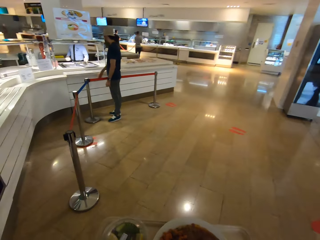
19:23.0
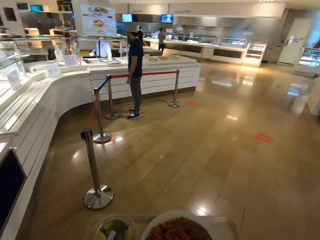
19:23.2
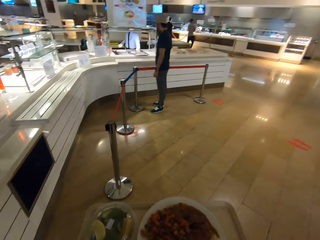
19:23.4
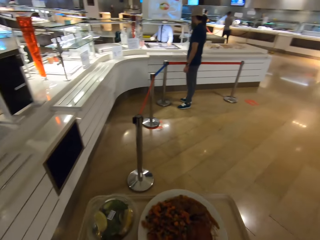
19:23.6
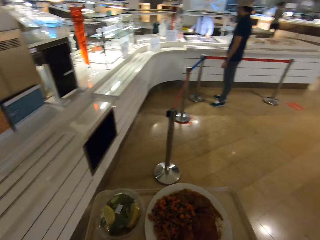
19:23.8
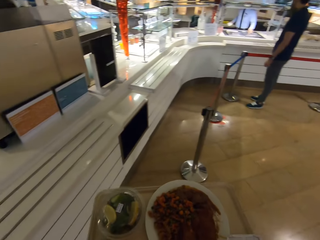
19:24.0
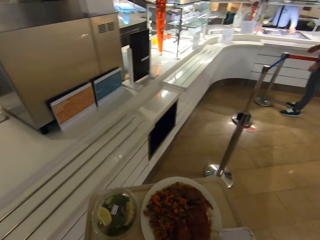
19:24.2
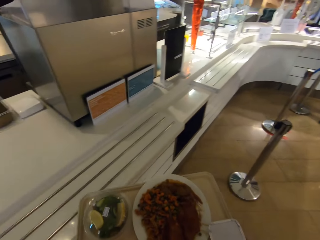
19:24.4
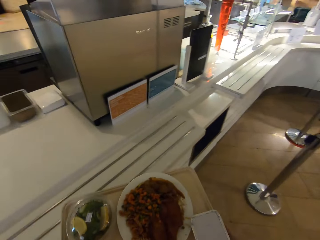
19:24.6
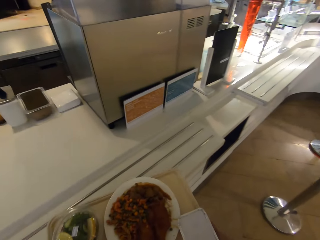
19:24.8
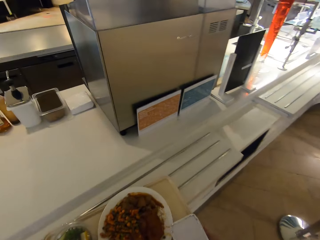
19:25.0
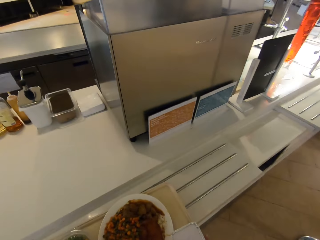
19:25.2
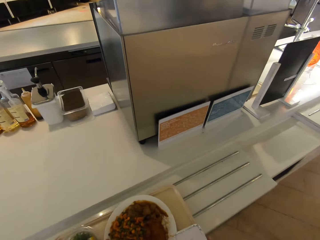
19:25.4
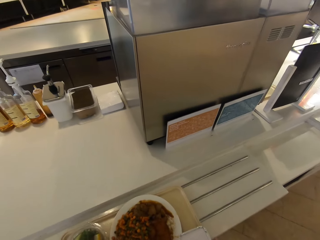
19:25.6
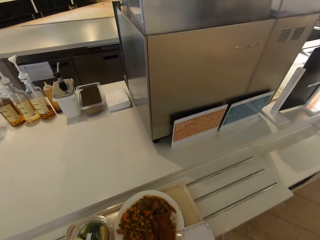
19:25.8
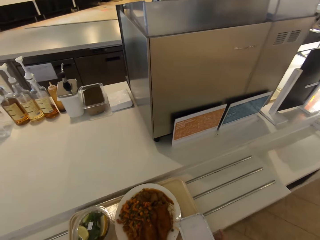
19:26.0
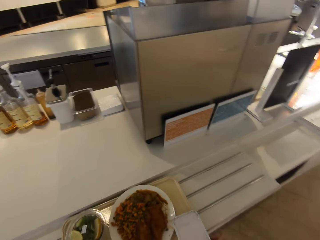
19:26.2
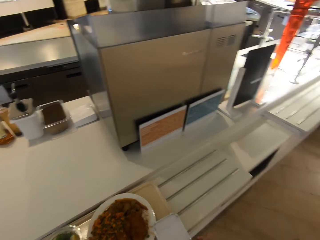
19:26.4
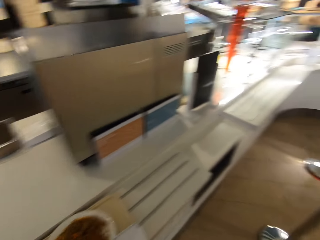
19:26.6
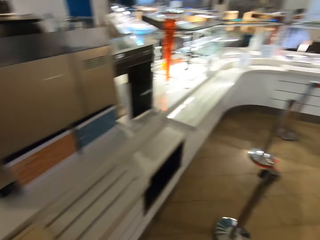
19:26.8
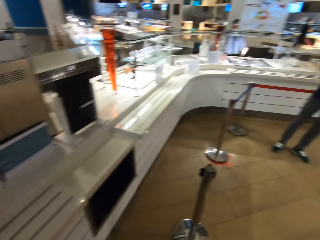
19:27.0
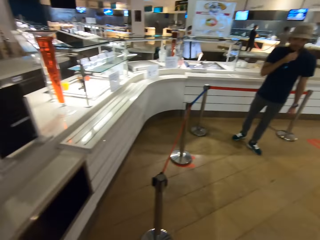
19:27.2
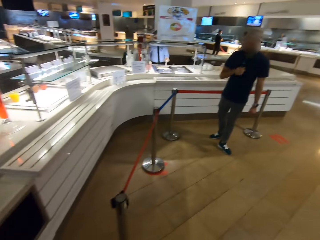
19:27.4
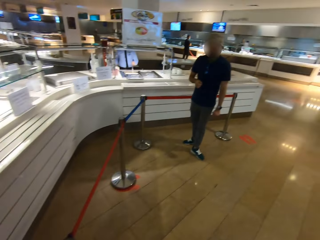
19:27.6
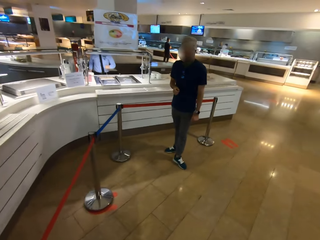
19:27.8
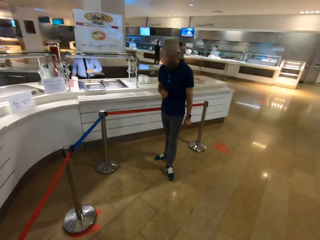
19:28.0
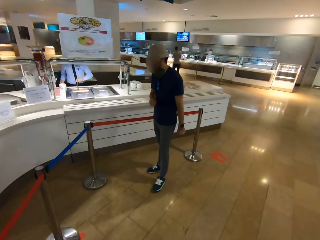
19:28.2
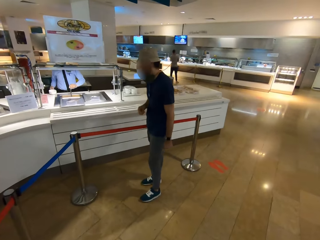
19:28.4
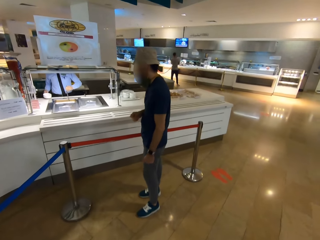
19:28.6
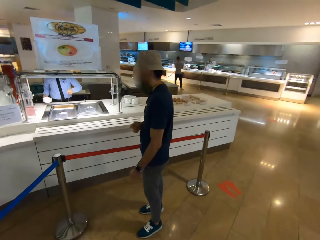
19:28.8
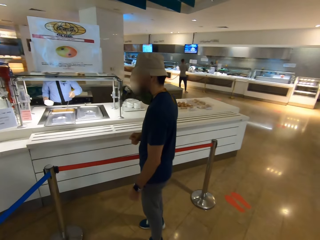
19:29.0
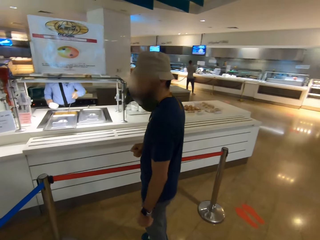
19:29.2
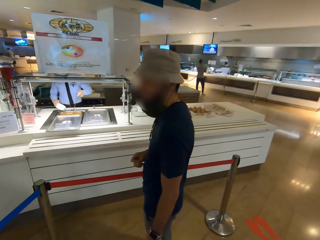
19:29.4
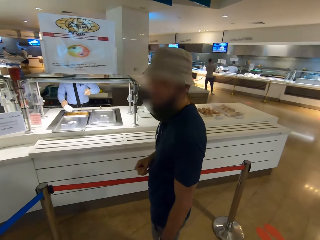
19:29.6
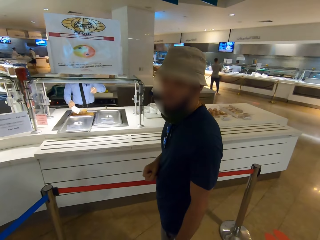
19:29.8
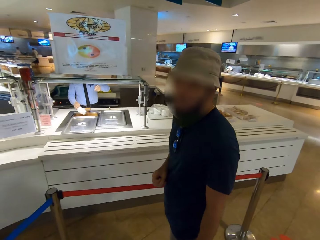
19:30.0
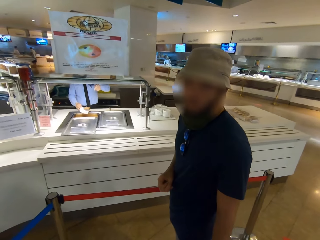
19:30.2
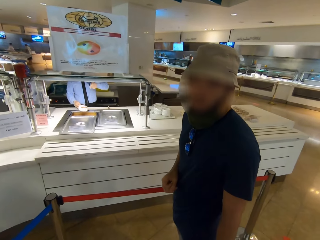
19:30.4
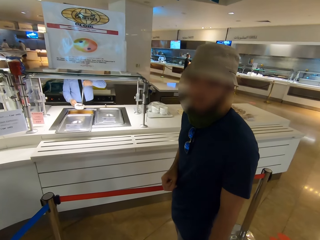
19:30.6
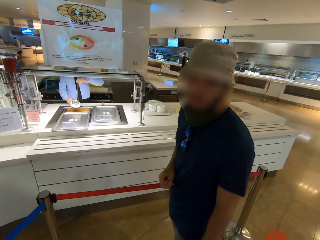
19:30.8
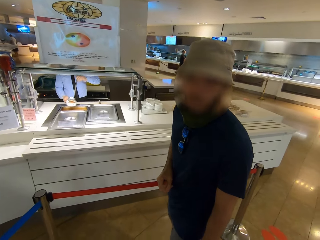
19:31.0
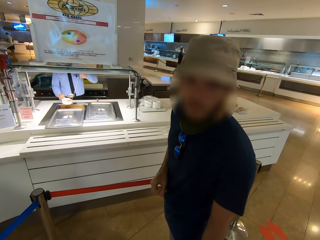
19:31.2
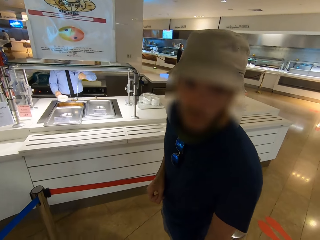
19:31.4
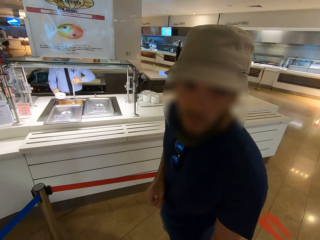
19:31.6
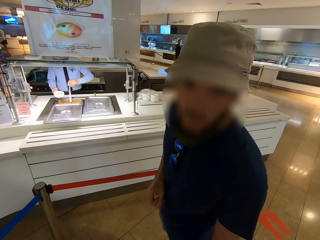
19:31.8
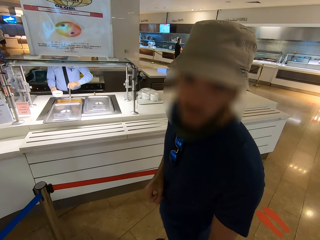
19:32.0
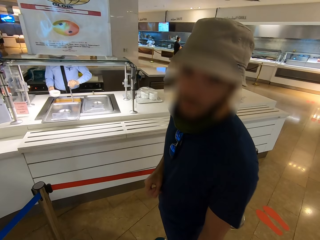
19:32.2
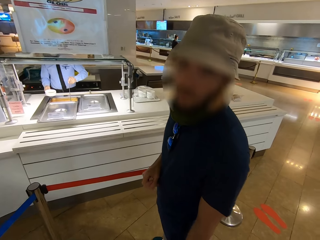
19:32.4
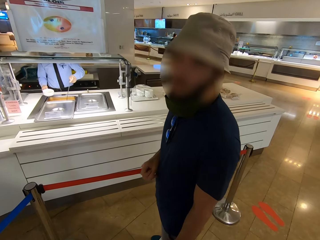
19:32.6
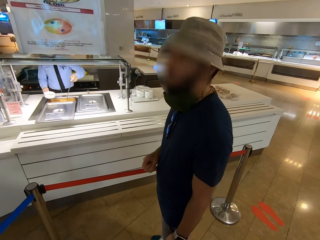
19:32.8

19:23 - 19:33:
The camera wearer walks around. They put the tray on another counter. They walk around. A man talks to the camera wearer. The camera wearer looks at the man.

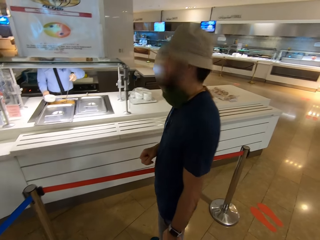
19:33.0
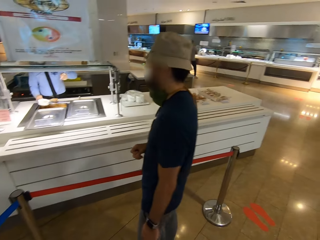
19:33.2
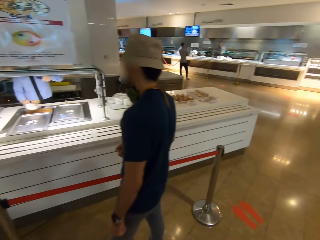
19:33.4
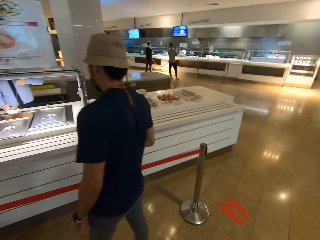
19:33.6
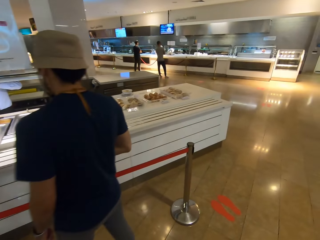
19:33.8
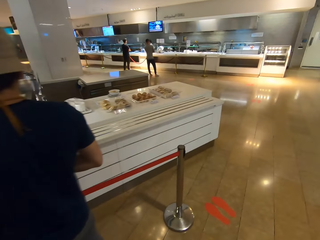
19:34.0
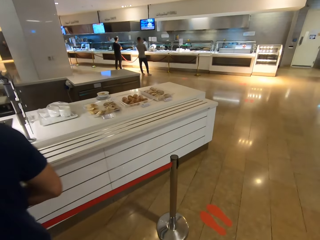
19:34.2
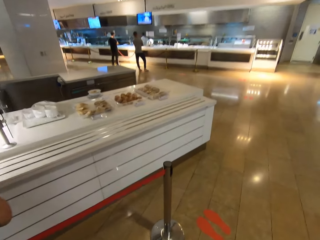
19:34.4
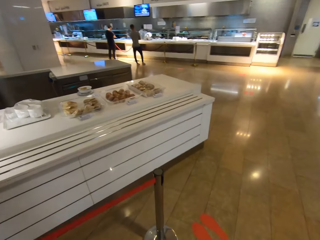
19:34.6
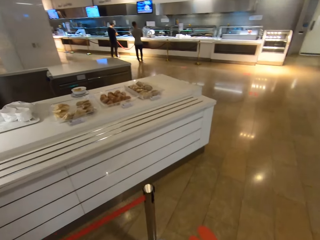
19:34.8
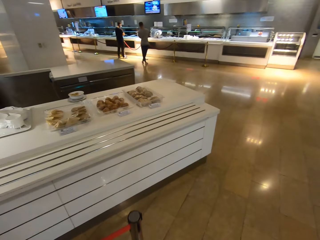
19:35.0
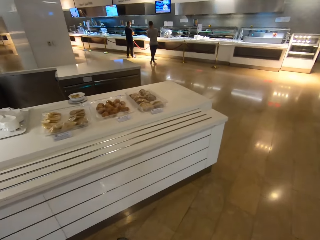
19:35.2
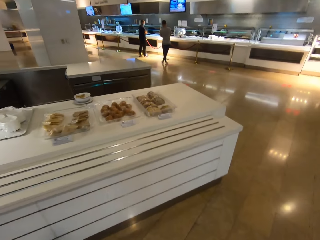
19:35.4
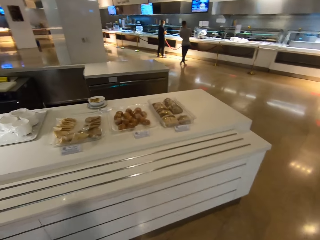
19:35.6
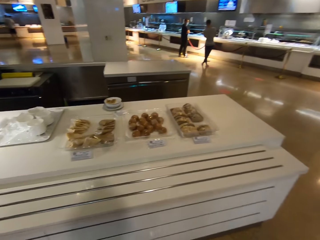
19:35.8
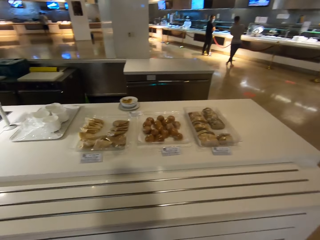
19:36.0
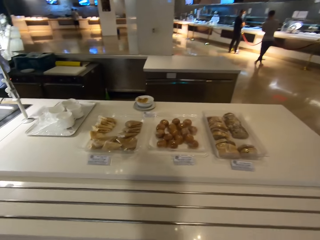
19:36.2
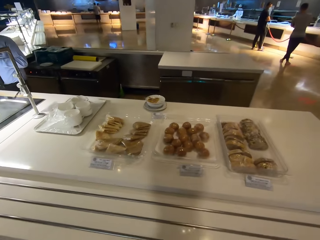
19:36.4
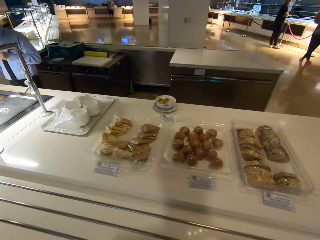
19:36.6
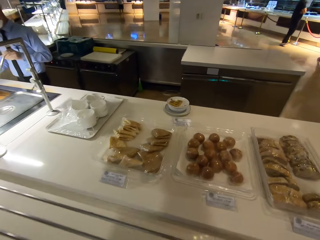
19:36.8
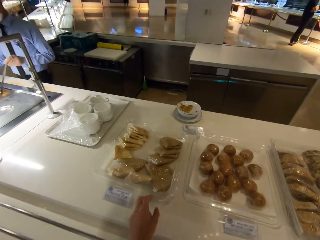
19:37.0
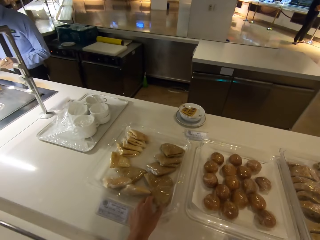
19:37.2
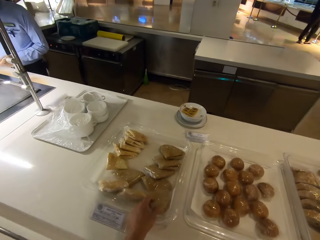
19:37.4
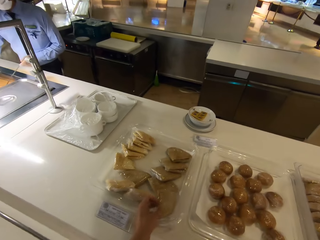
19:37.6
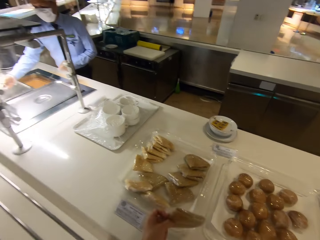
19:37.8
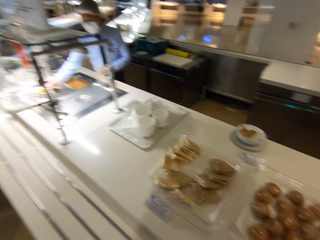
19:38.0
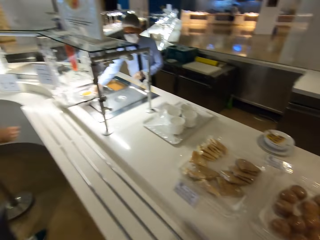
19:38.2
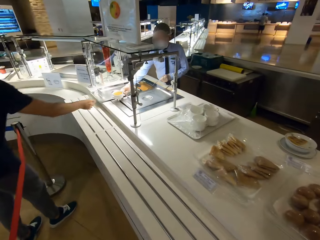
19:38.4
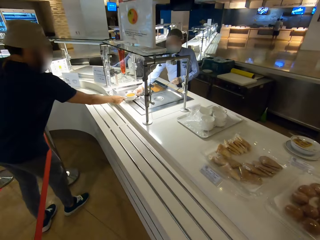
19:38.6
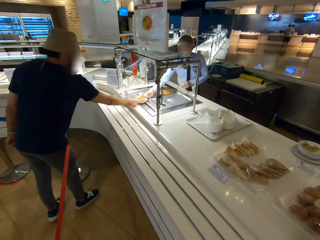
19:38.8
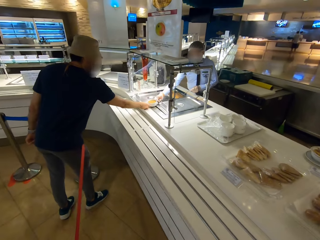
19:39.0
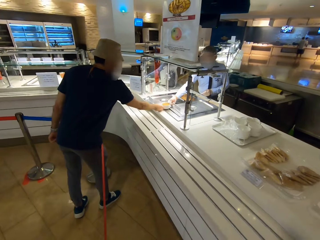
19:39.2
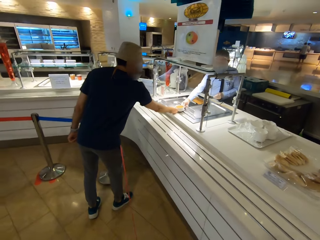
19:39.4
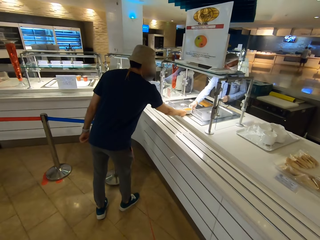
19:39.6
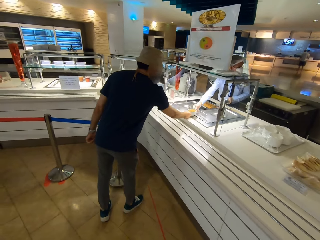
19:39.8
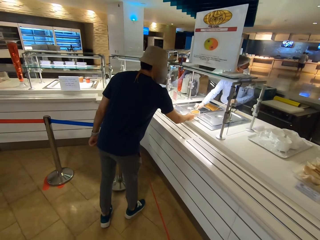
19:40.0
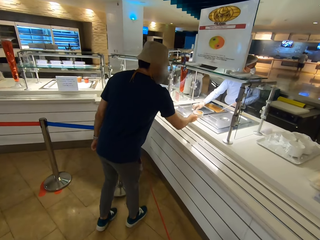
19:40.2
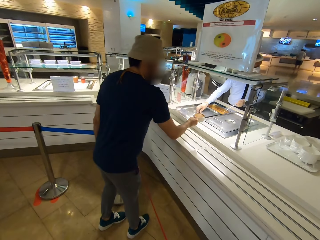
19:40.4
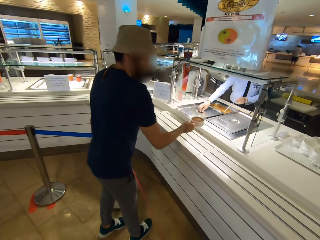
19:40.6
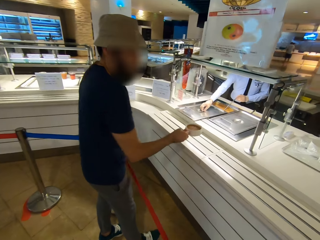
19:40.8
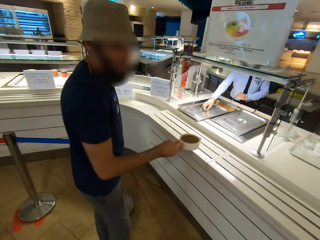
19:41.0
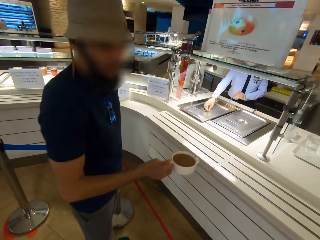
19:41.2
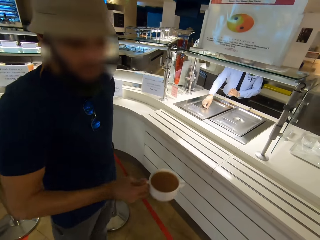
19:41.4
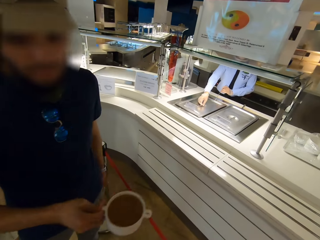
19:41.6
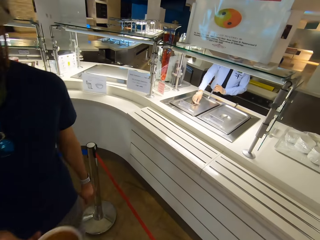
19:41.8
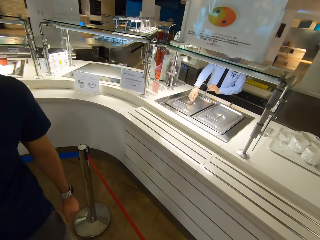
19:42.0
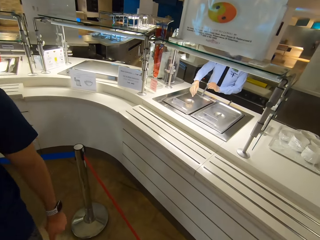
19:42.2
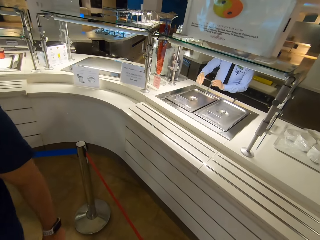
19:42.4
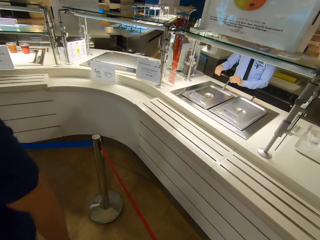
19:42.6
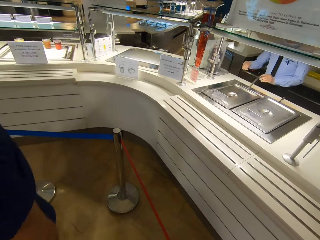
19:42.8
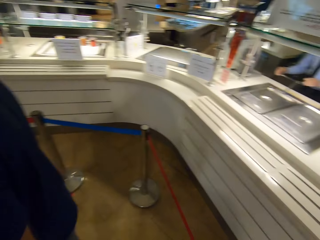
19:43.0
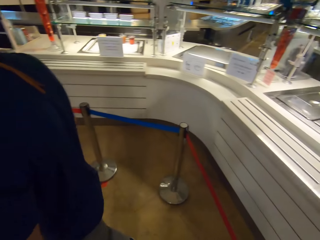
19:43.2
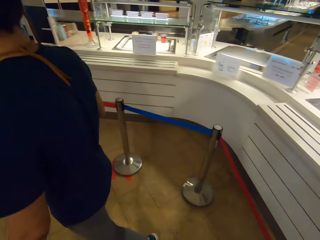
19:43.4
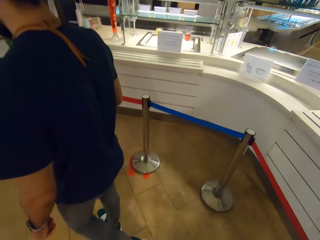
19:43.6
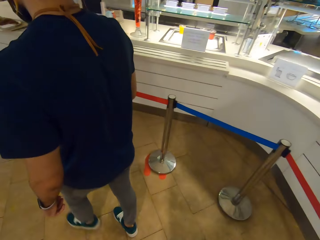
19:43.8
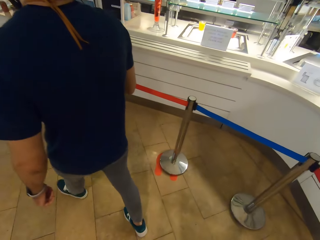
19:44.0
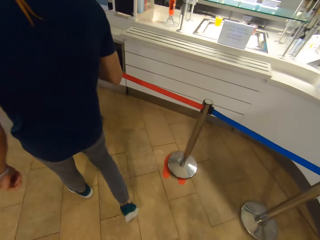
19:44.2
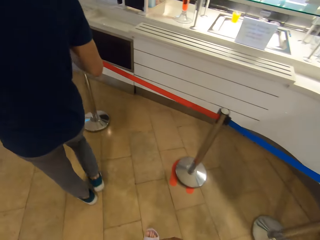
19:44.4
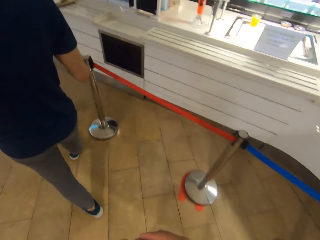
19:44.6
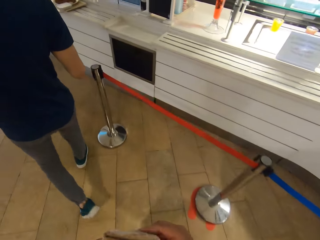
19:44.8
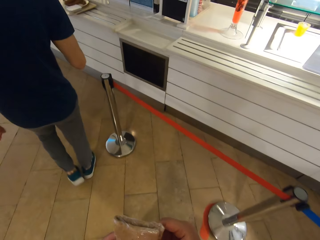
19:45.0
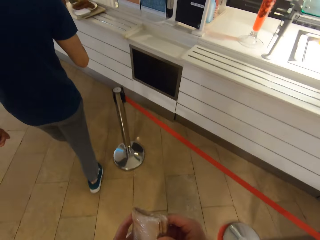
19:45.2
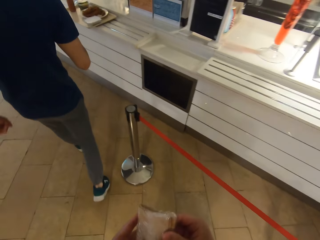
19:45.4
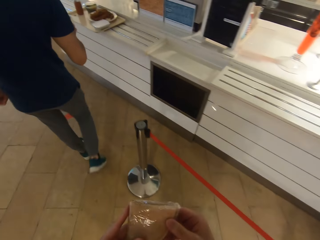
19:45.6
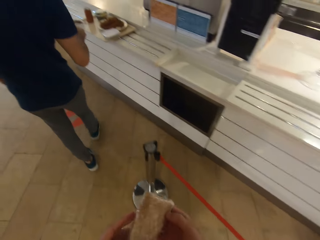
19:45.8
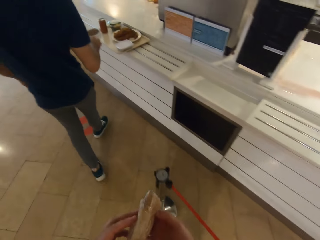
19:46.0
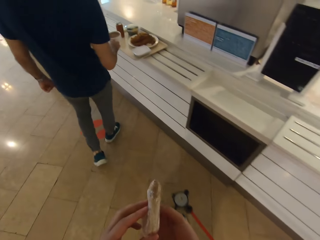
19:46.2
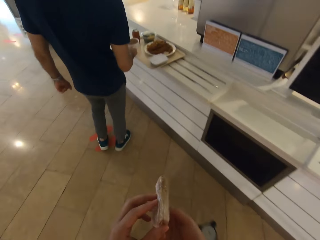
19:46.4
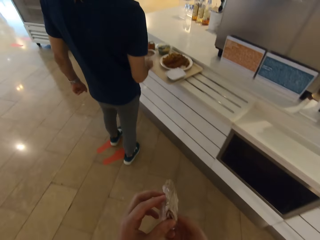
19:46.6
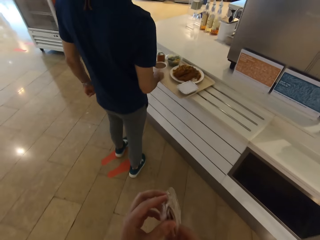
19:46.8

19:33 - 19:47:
The camera wearer walks around. They pick up a crepe or chapati. They walk around. A man picks up a bowl with soup. The man walks. The camera wearer looks at the chapati.
